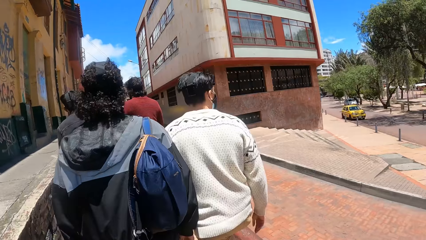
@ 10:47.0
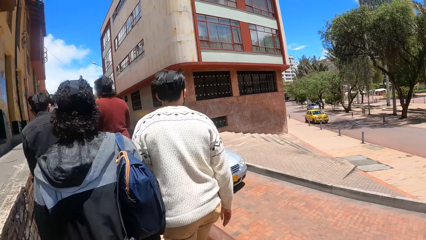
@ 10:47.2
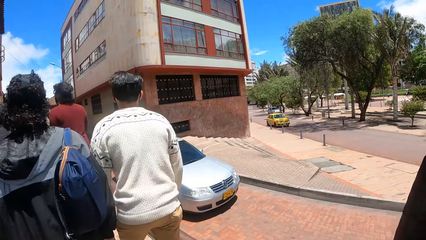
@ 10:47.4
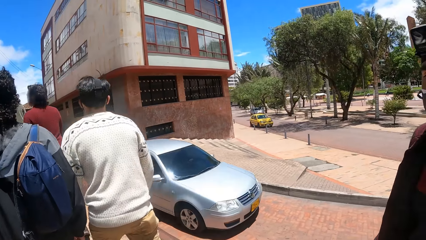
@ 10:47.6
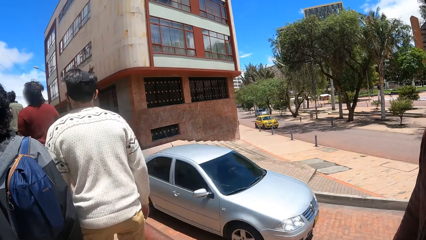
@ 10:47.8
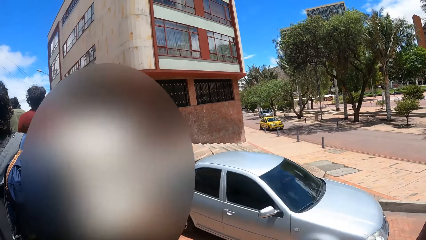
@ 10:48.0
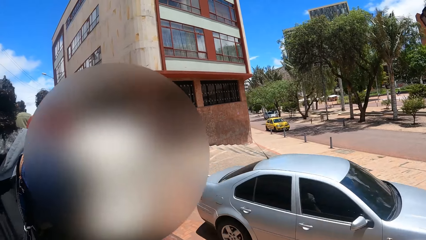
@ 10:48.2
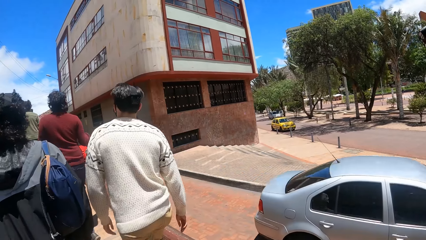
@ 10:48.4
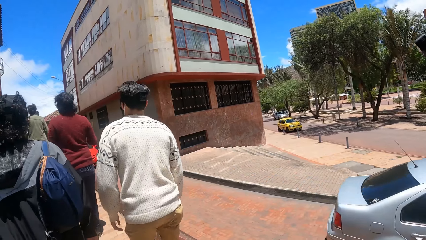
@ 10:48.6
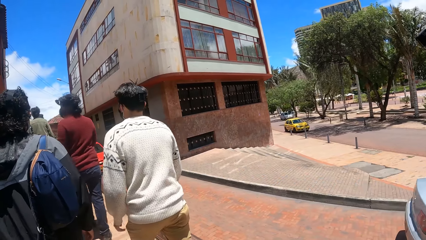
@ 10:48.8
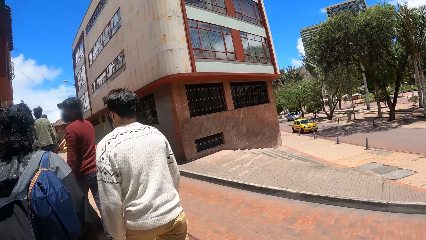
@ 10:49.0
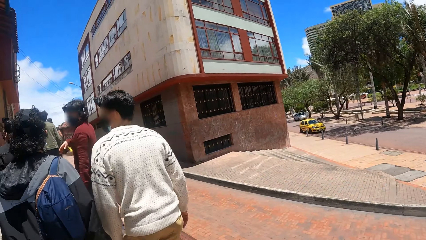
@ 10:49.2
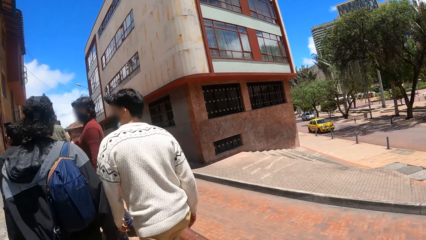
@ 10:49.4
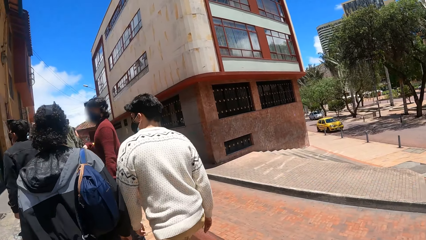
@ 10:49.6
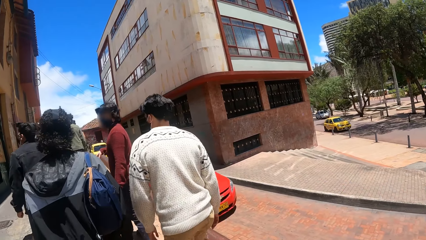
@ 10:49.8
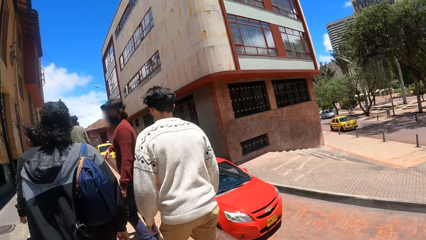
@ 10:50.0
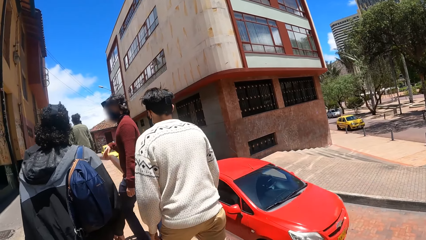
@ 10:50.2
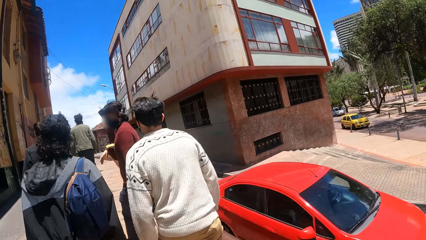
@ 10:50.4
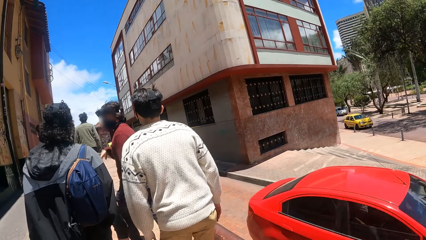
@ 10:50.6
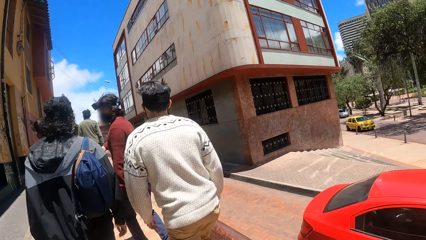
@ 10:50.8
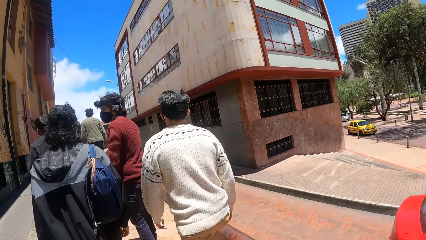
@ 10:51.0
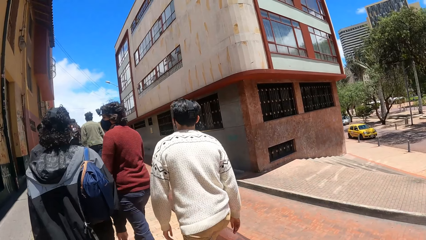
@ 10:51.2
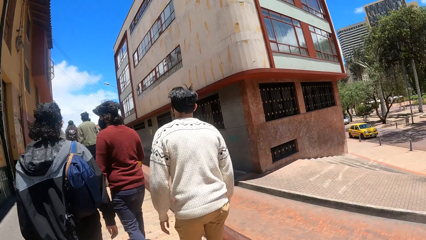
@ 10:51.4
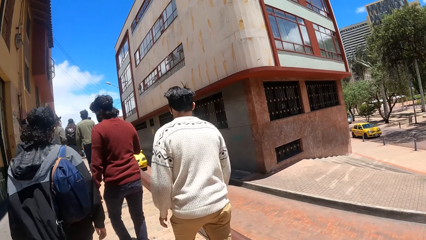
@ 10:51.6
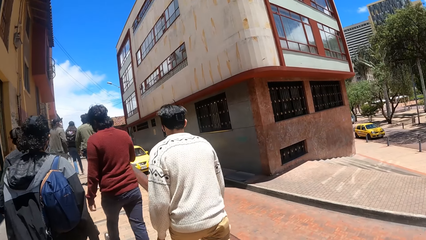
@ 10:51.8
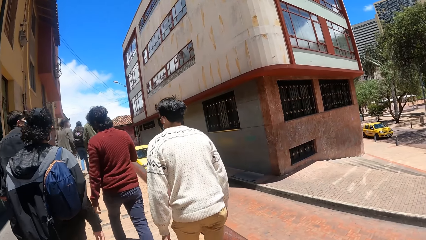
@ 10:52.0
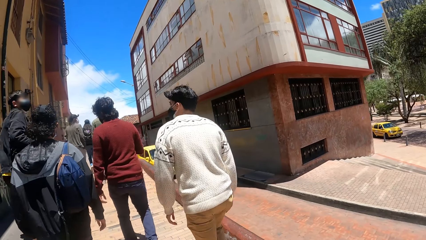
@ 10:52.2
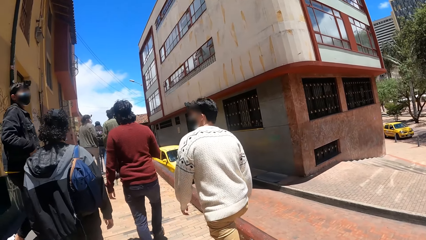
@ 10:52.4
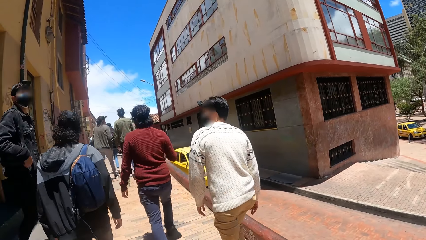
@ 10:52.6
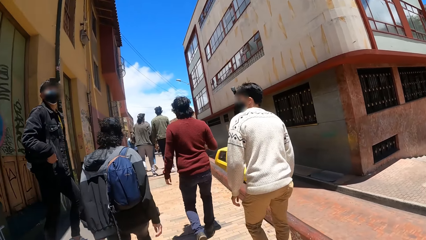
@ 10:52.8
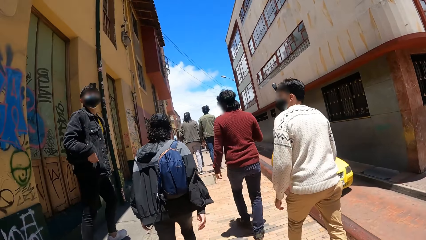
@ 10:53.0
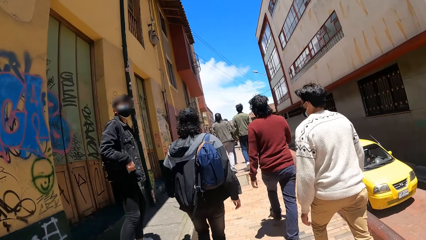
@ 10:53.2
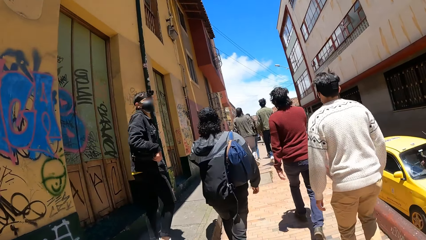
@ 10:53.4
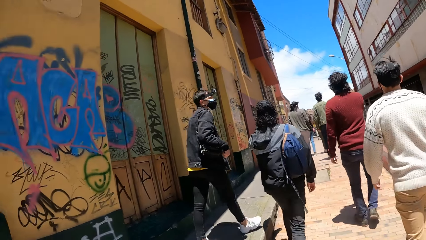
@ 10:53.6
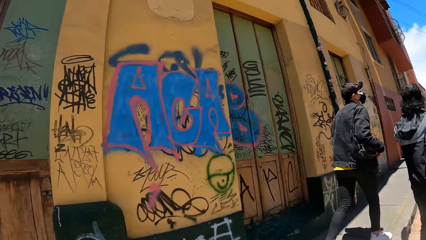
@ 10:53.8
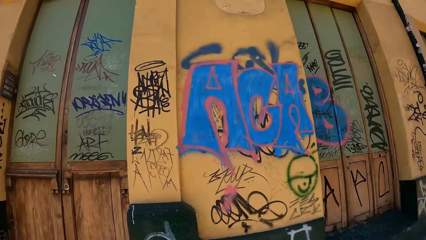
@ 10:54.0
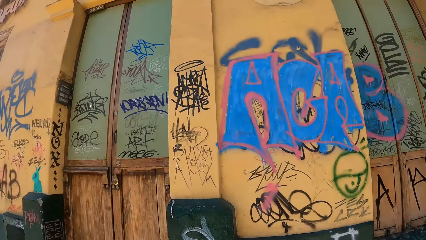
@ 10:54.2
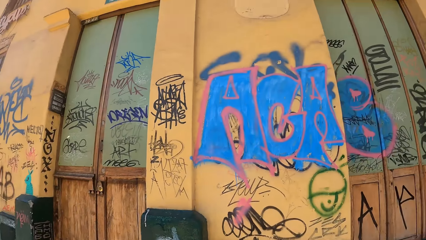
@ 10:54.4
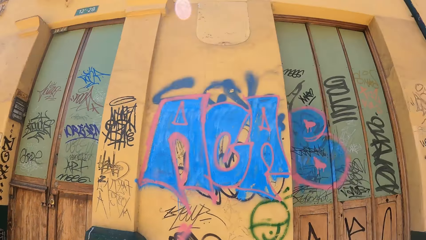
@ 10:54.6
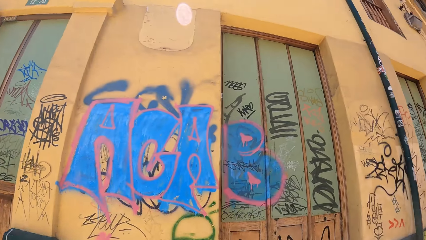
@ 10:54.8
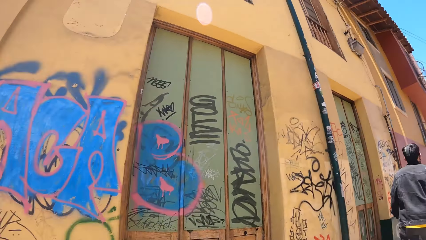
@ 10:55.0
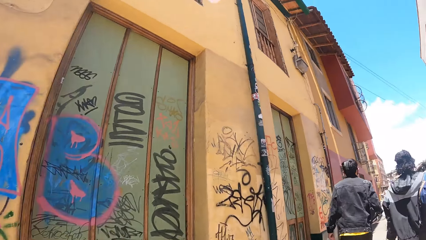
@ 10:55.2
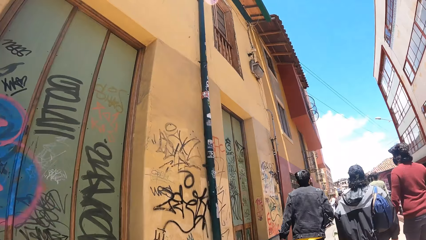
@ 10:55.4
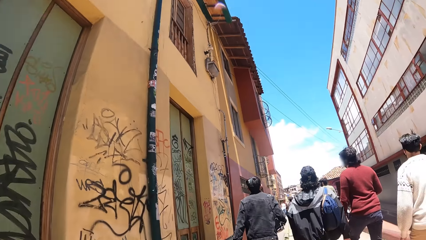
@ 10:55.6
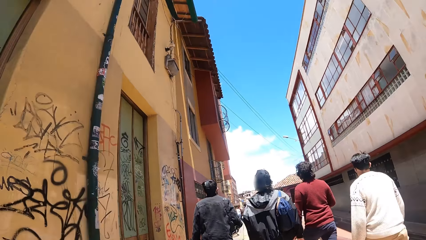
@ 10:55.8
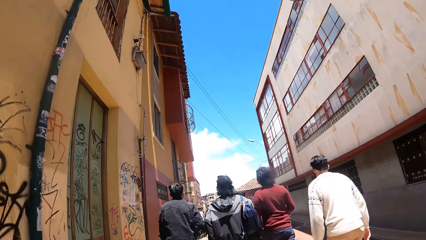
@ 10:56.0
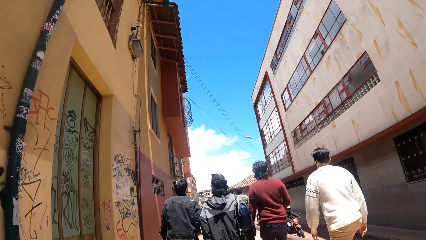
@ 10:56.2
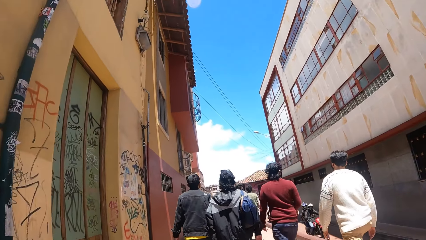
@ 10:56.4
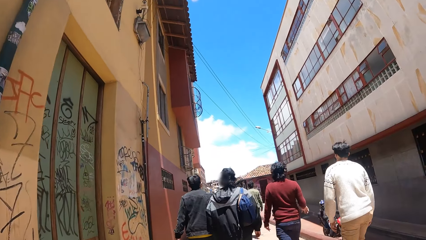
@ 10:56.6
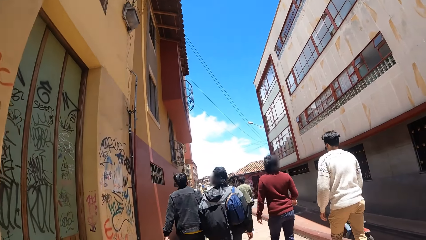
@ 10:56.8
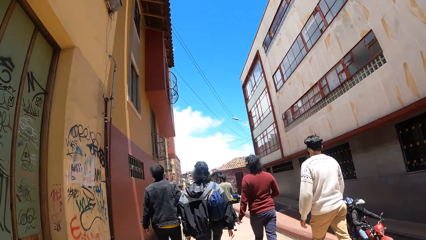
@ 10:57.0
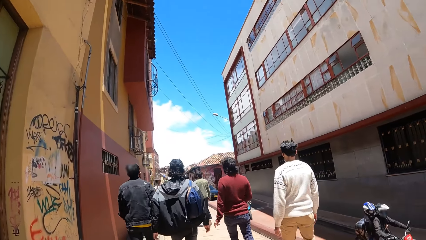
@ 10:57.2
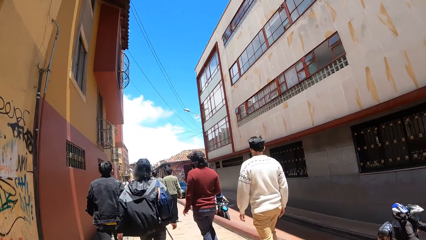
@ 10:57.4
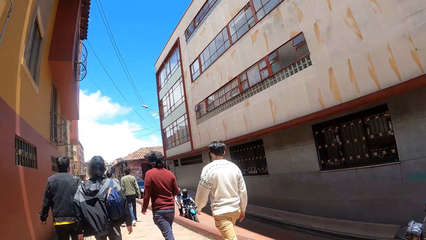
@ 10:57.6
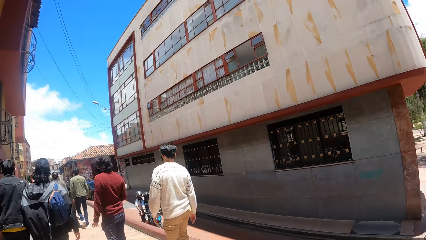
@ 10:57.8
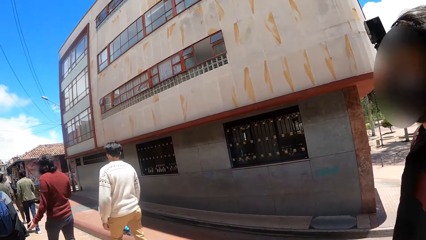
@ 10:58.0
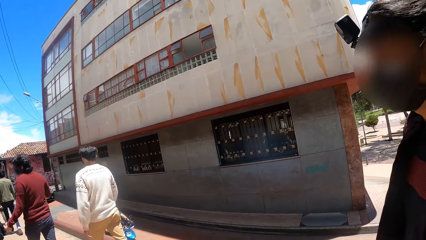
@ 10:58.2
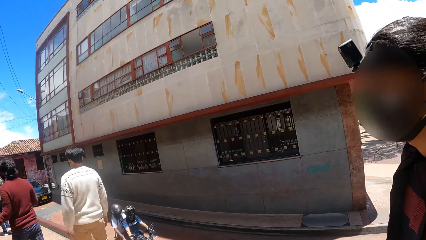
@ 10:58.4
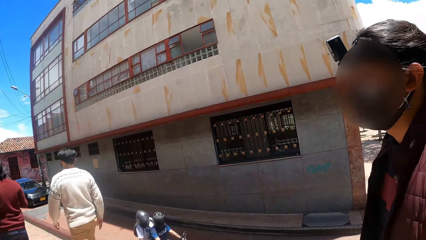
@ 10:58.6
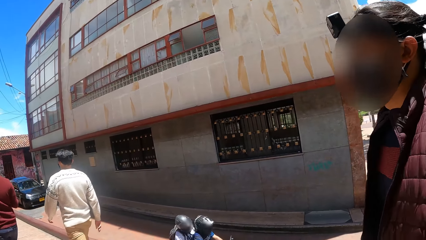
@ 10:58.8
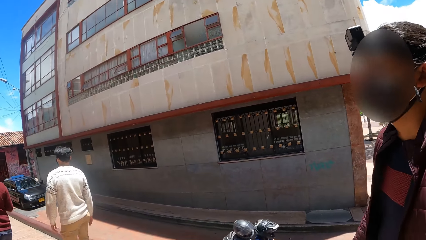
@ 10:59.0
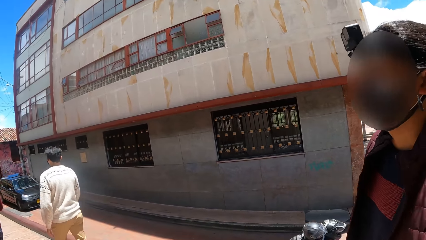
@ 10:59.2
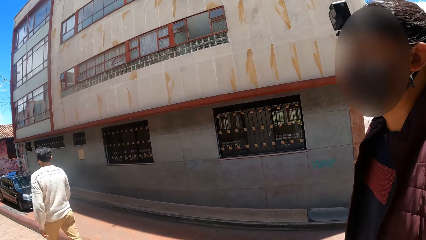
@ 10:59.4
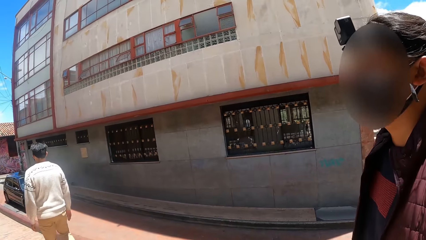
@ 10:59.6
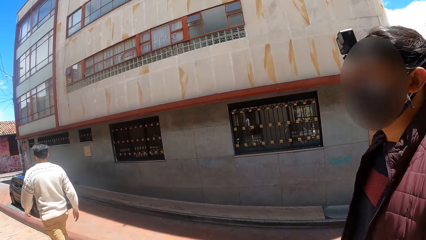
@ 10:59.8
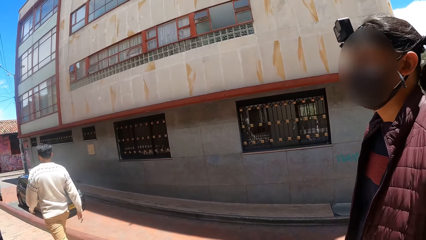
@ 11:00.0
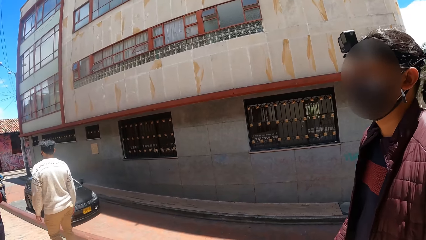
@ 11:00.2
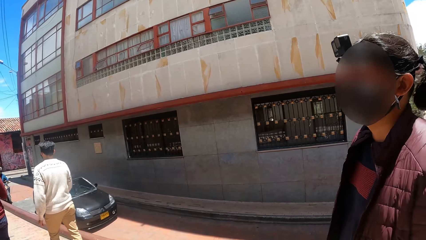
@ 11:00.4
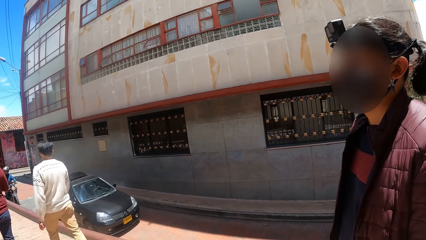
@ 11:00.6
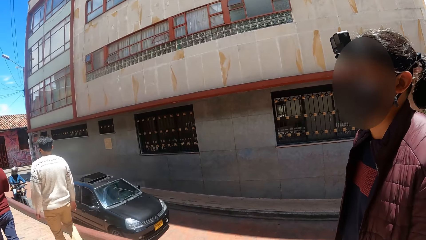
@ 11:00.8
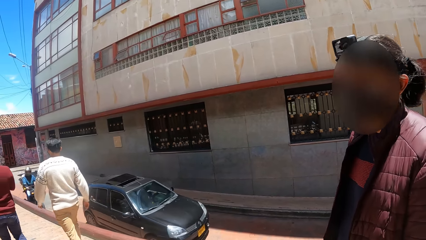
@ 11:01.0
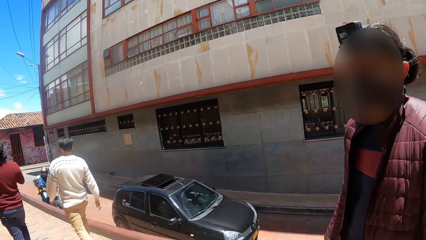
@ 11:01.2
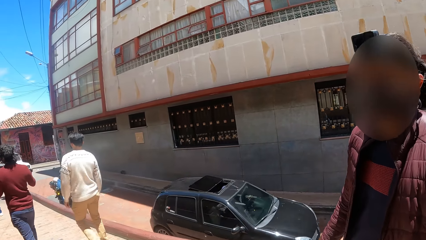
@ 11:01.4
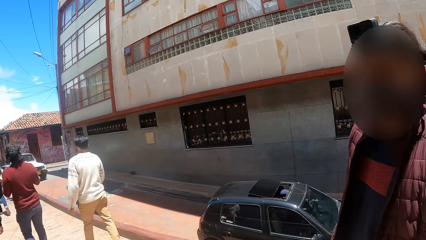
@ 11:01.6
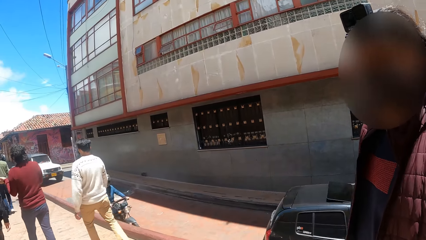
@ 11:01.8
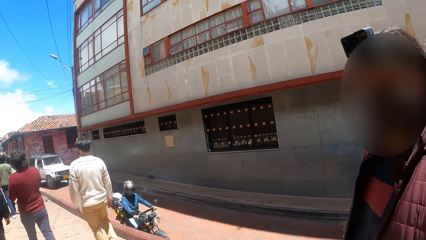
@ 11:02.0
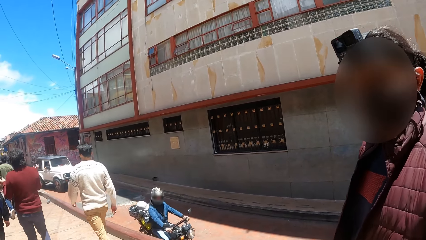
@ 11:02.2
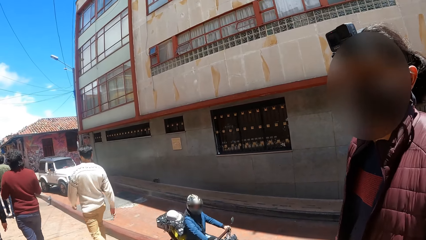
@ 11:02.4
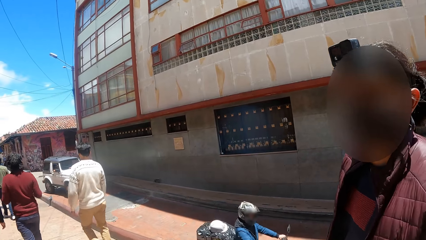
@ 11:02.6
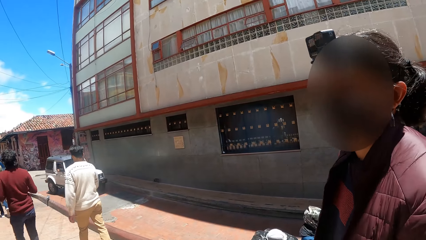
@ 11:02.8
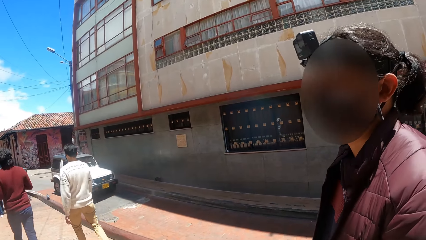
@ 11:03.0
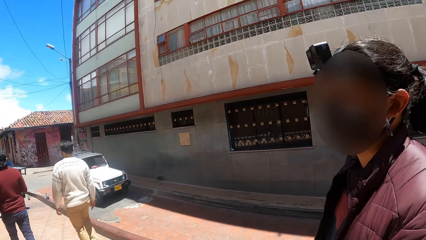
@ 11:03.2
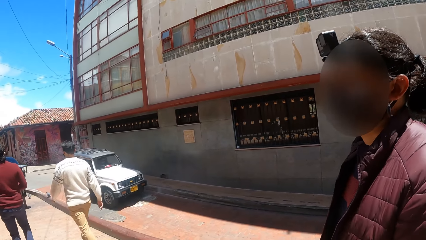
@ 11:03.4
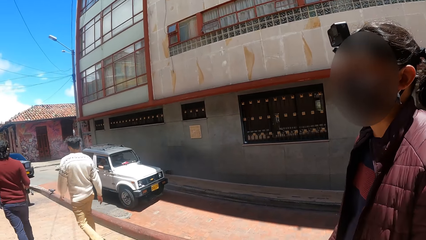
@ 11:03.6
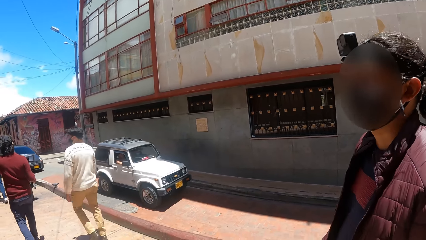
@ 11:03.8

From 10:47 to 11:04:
The camera wearer looks around. They walk on the pavement. They look around the buildings. They look around again. They walk on the pavement. They interact with a person.
